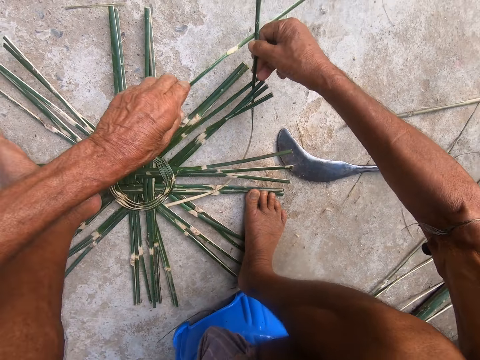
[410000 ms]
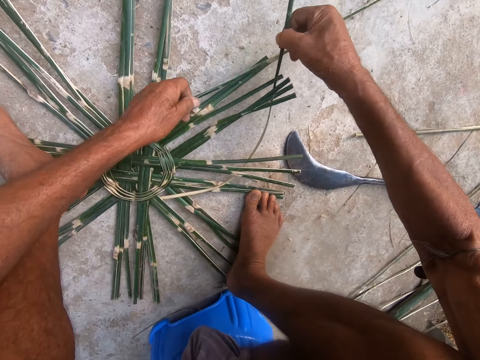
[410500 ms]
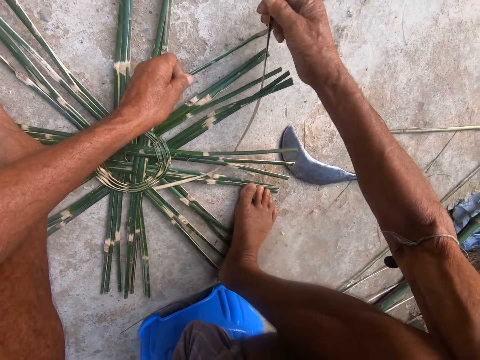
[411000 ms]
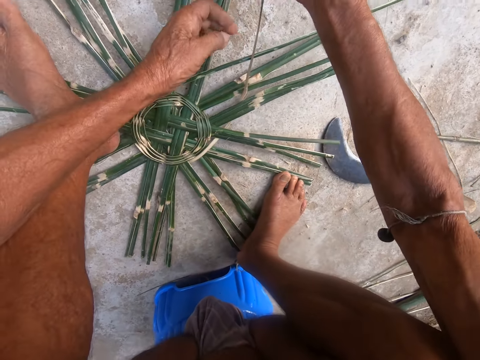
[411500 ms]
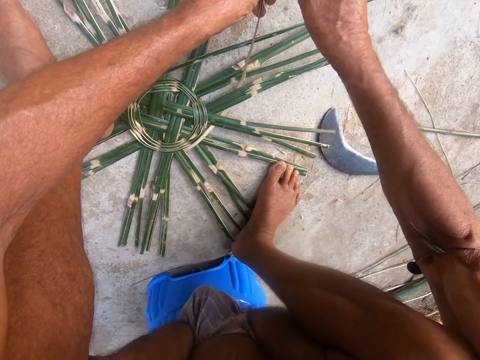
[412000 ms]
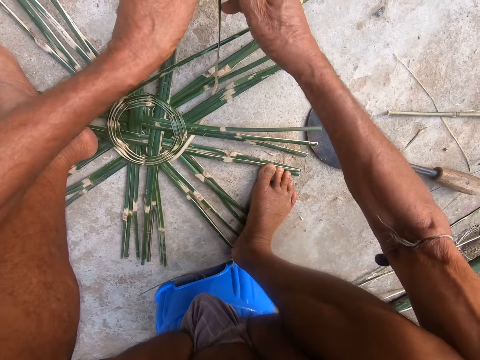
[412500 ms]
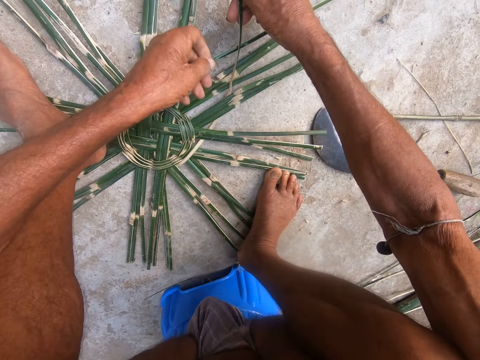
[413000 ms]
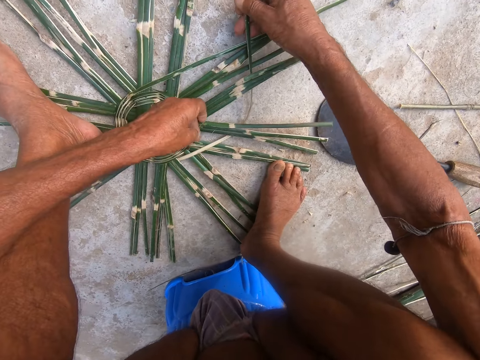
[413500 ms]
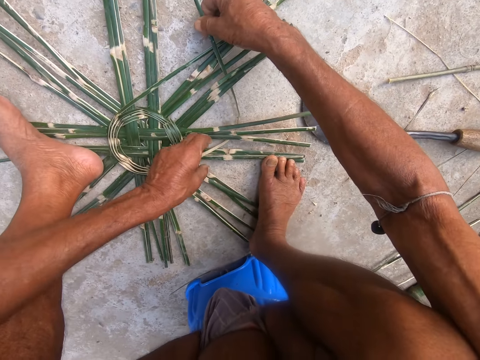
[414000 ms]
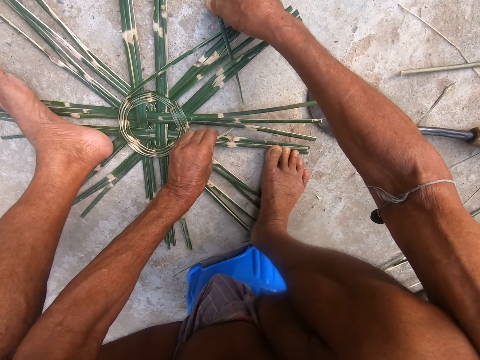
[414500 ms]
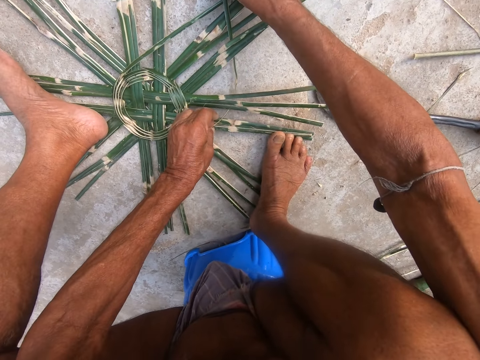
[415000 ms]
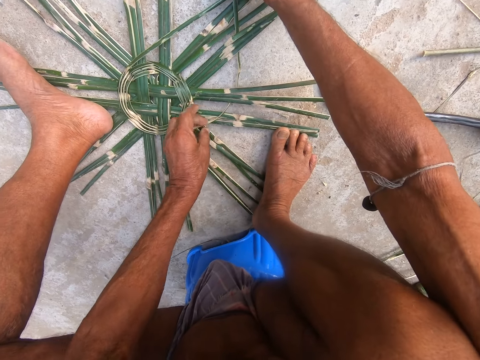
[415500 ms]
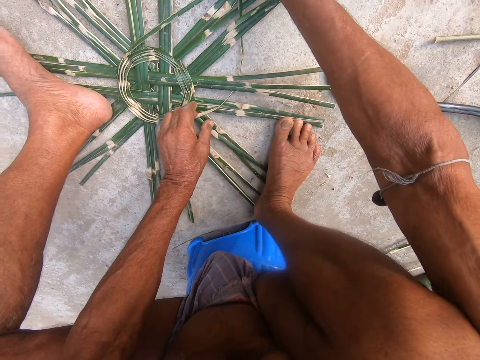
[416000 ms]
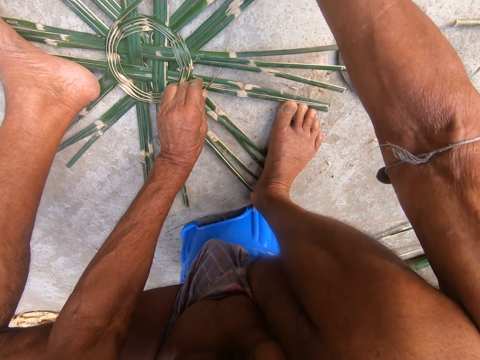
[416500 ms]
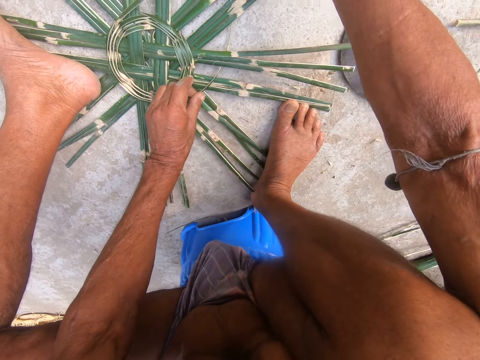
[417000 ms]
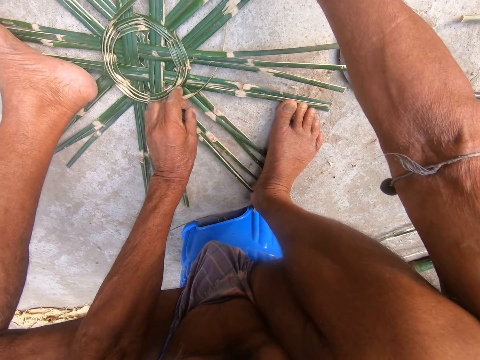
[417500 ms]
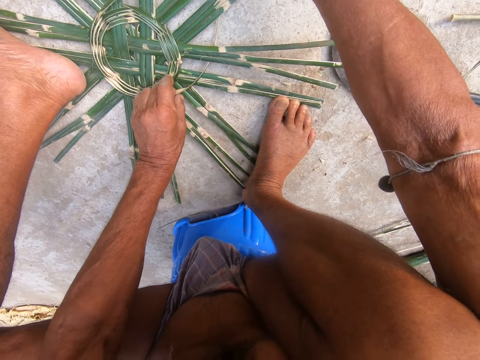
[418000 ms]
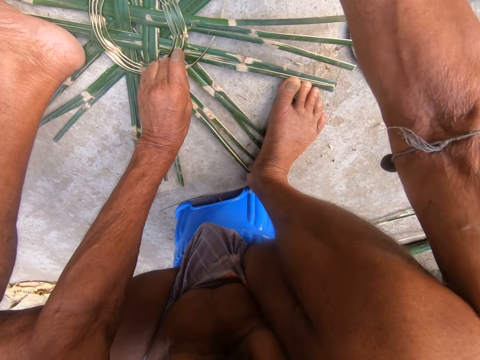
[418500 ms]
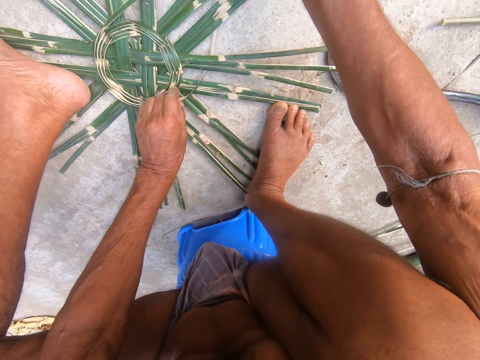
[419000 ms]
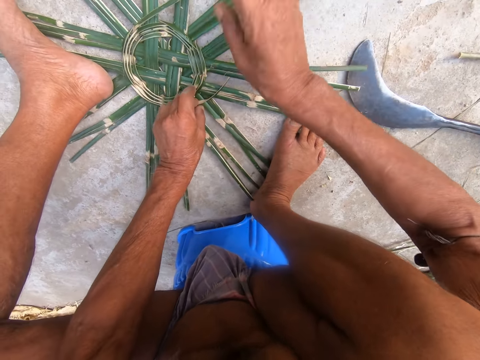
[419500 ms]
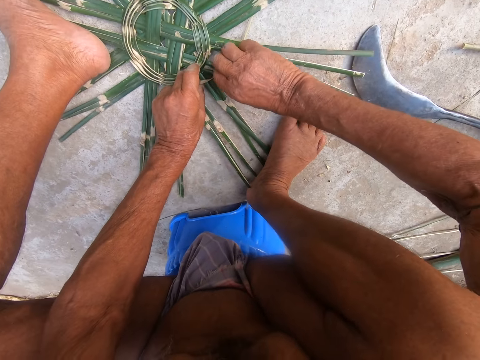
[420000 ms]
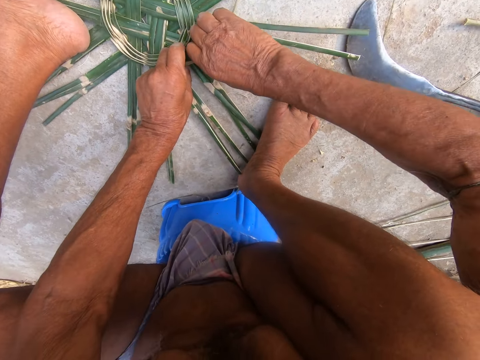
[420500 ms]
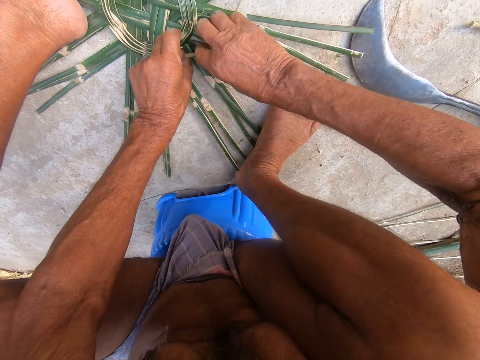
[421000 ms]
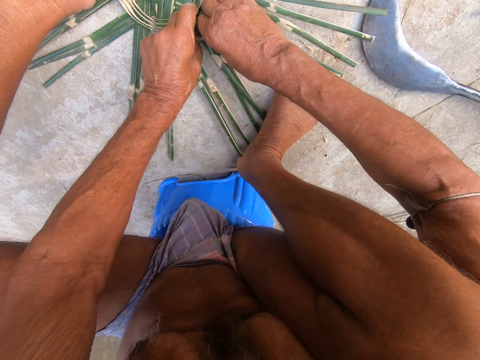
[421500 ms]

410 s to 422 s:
The camera wearer holds the bamboo straw in his hands. He turns the bamboo straw in his hands. He weaves the basket with the bamboo straw in his left hand.

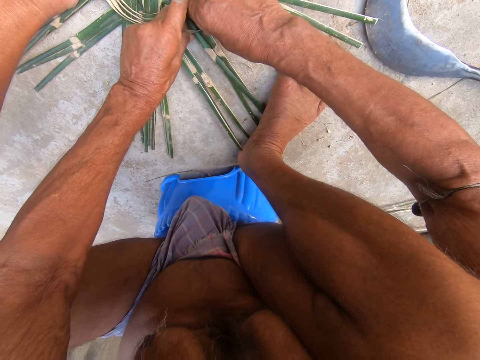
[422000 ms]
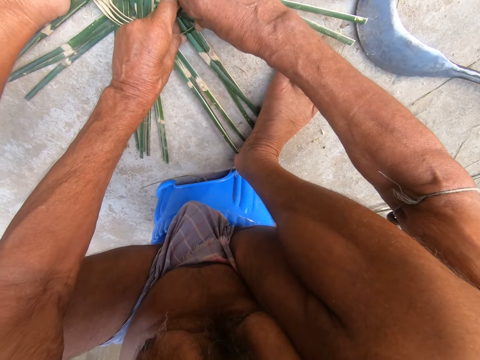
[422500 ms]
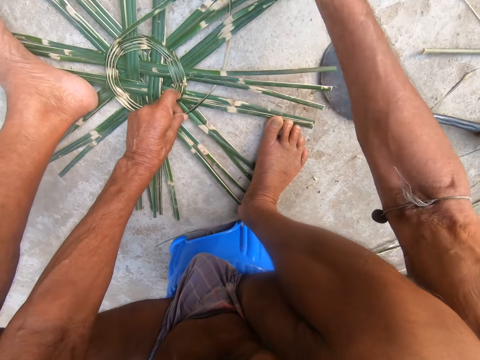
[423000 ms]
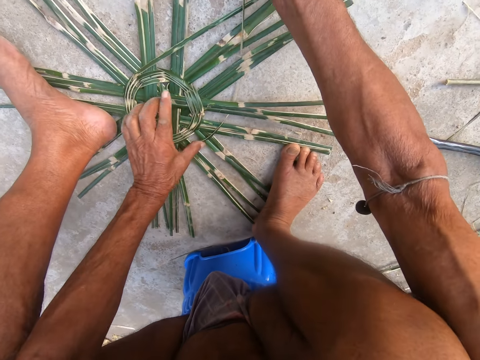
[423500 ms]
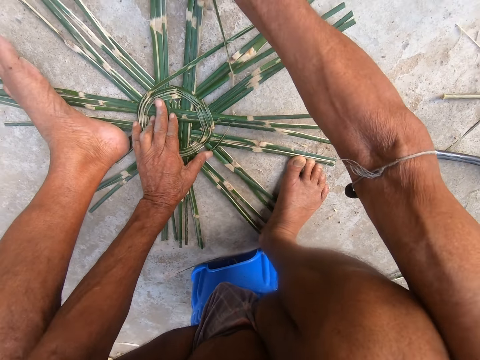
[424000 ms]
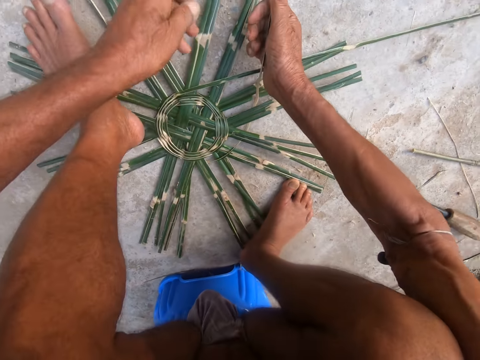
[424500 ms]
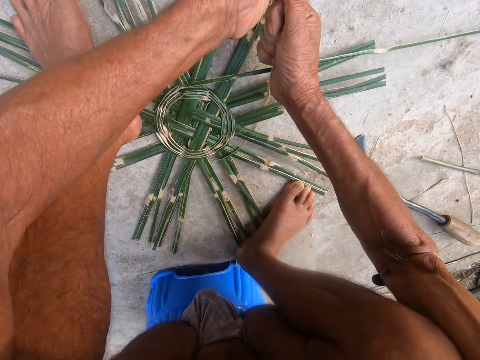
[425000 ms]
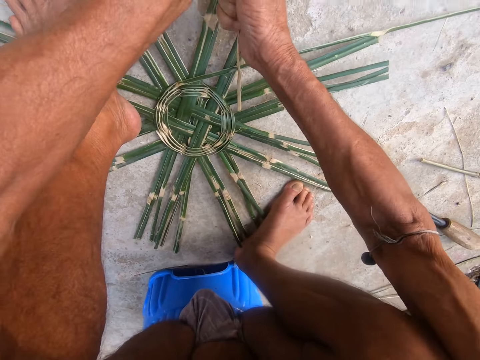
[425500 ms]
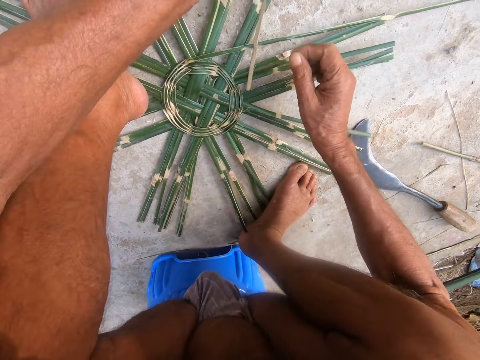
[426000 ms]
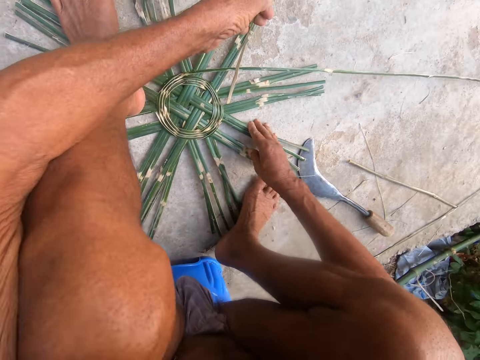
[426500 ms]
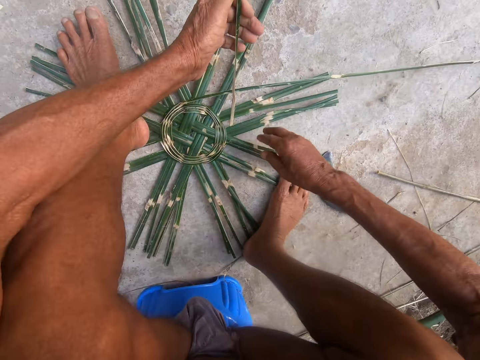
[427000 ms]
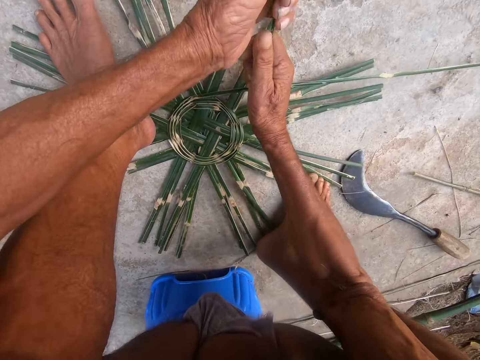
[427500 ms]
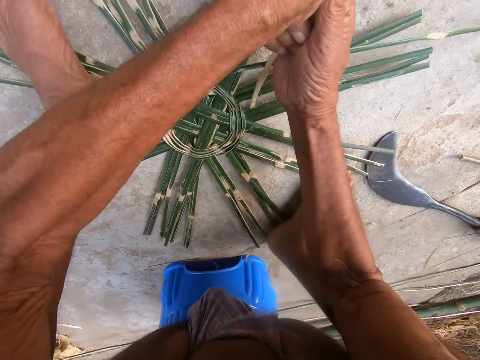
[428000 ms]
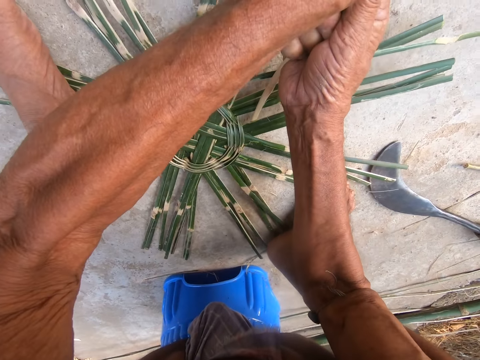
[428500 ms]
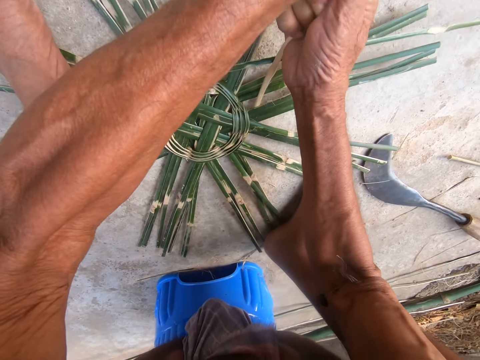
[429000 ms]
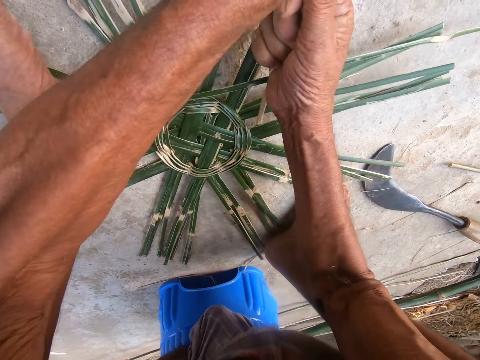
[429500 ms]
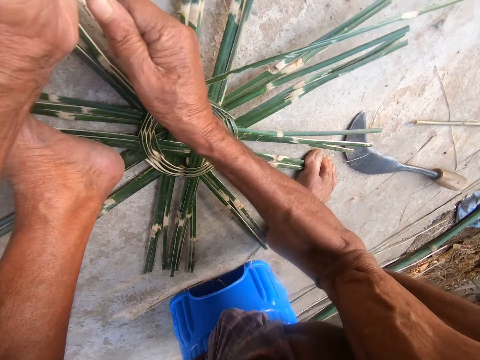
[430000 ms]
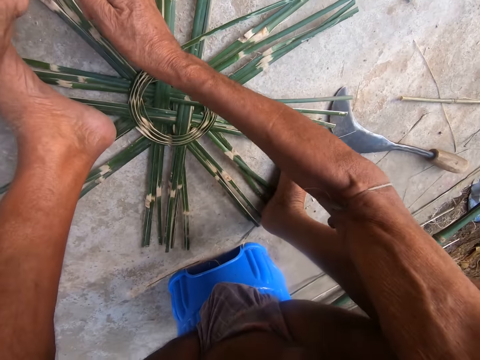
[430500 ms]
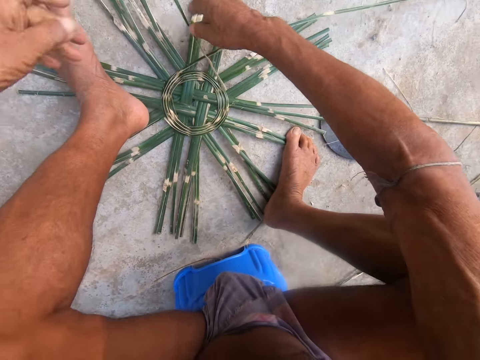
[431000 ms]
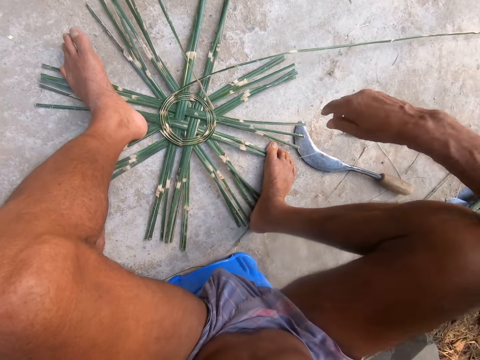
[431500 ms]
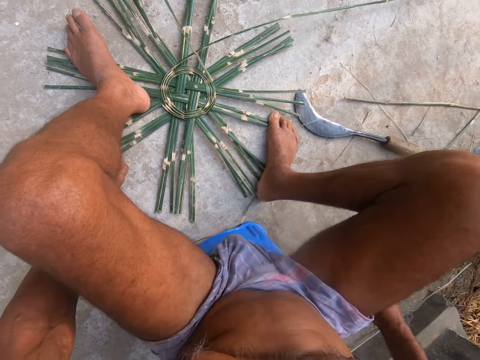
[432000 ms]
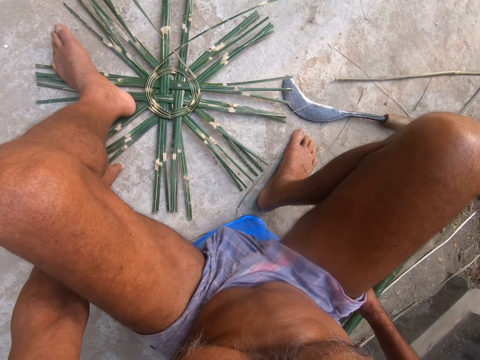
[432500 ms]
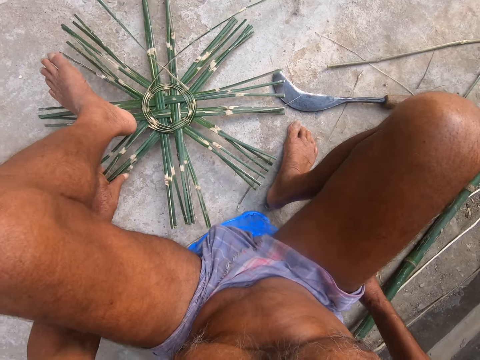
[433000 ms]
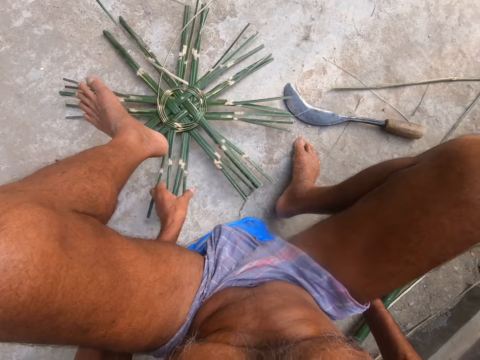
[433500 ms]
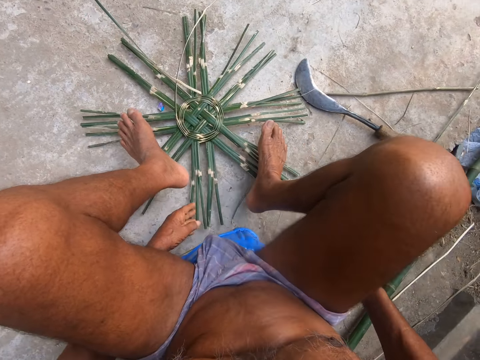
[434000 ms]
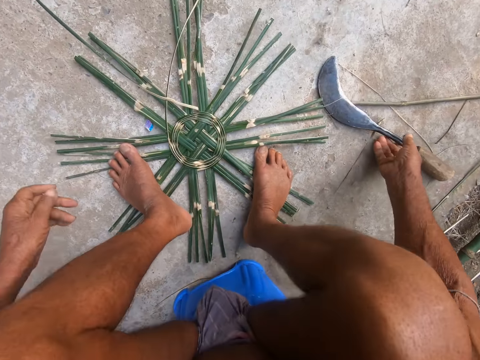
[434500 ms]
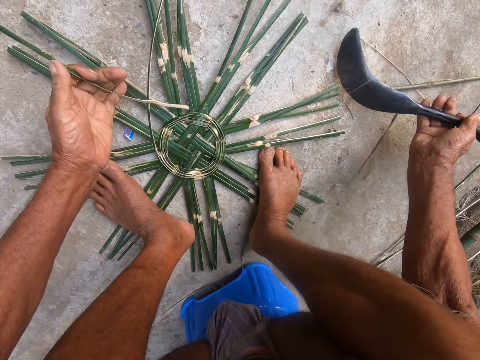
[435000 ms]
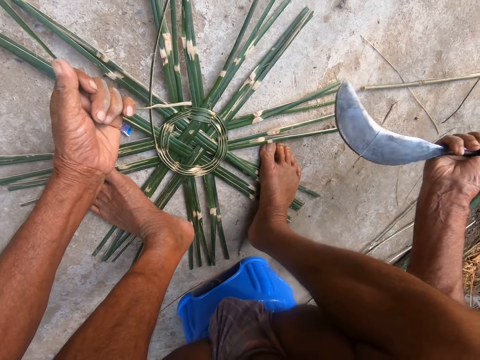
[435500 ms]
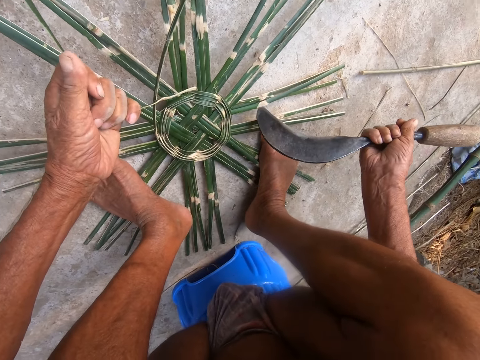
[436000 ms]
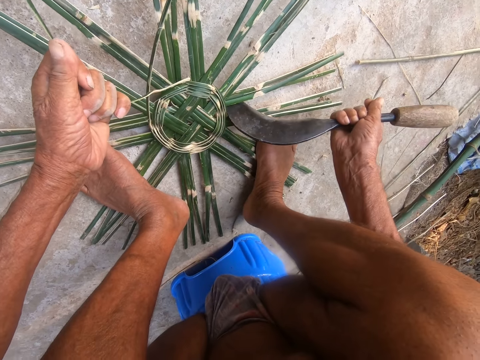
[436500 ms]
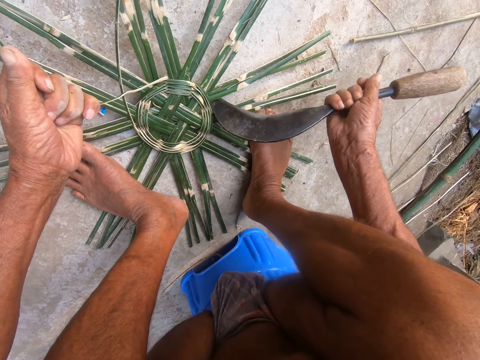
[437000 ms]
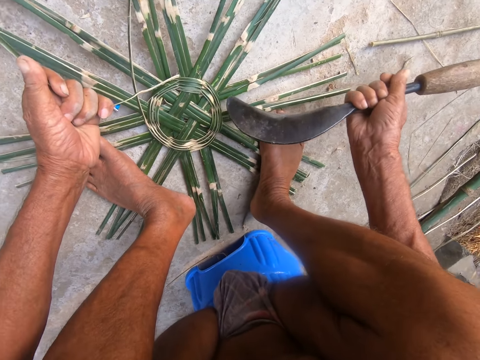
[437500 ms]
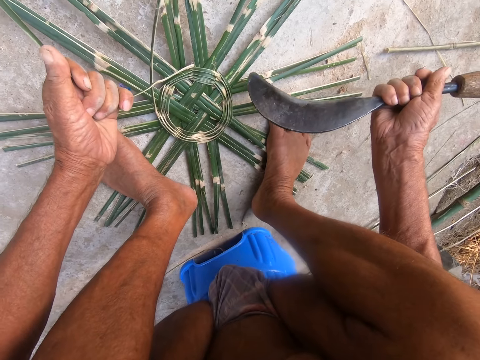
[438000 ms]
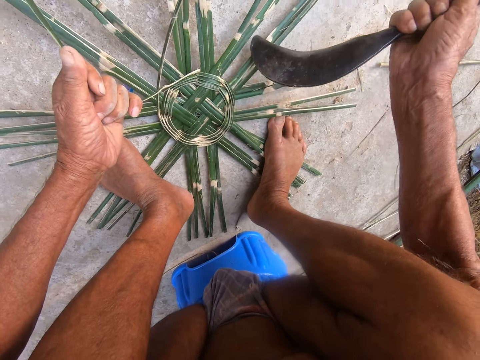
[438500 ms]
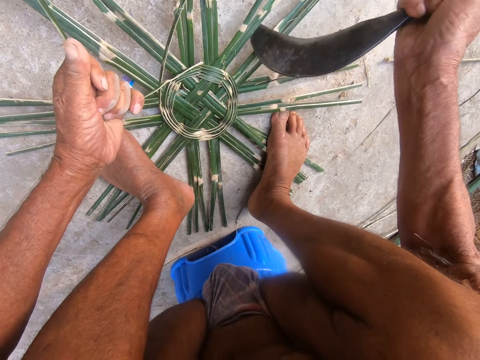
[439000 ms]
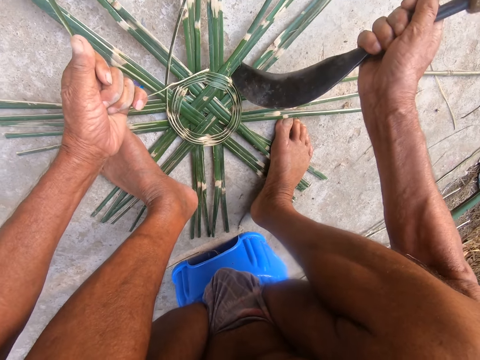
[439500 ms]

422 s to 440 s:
The camera wearer pulls the bamboo straw with his right hand. He touches the basket with his right hand. He pulls the bamboo straw with his hands. He moves the basket on the ground with his left hand. He turns the weave. He picks the slasher or sickle from the ground with his right hand. He pulls the bamboo straw with his left hand. He hits the basket with the slasher in his right hand. He fixes the weave with the sickle. He fixes the weave with the sickle again.
